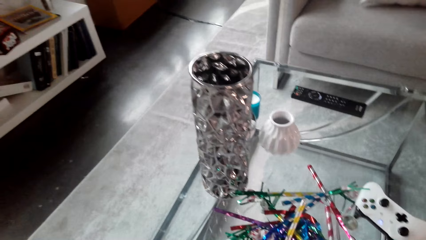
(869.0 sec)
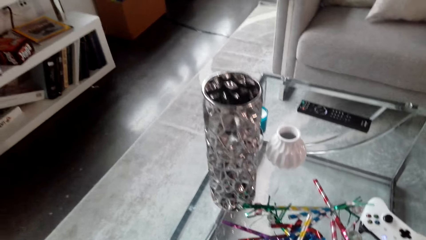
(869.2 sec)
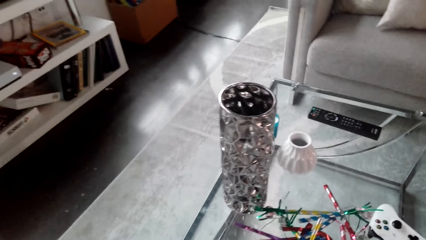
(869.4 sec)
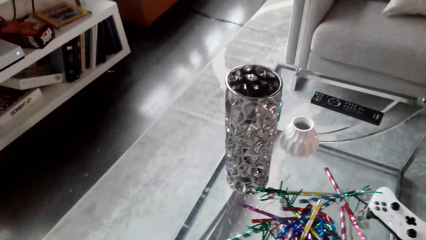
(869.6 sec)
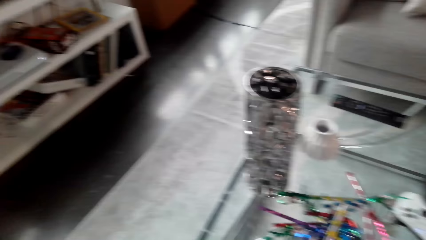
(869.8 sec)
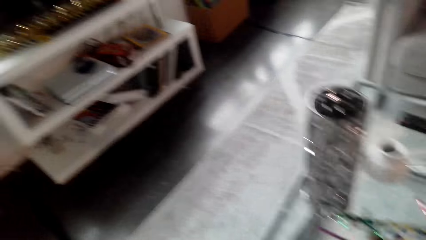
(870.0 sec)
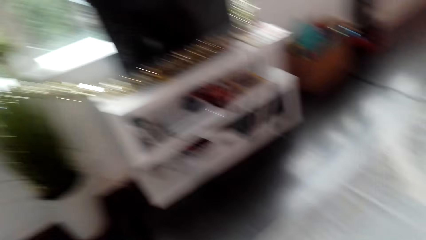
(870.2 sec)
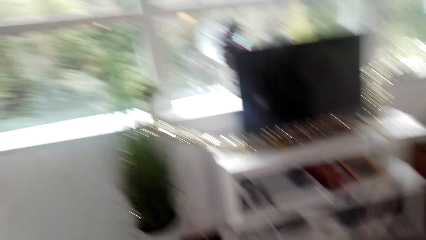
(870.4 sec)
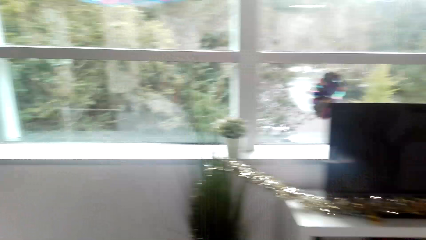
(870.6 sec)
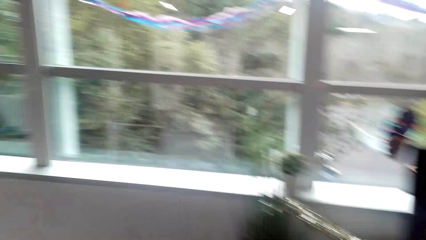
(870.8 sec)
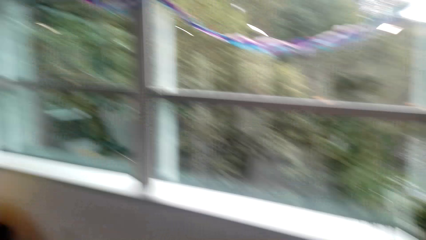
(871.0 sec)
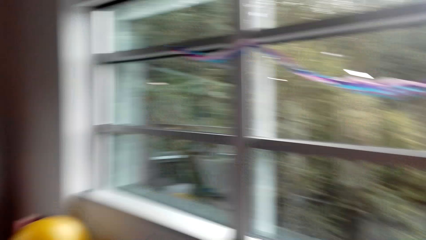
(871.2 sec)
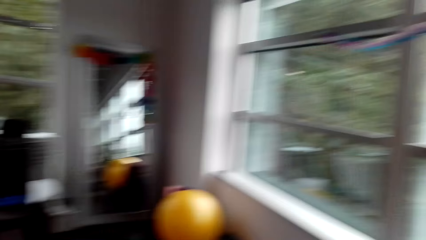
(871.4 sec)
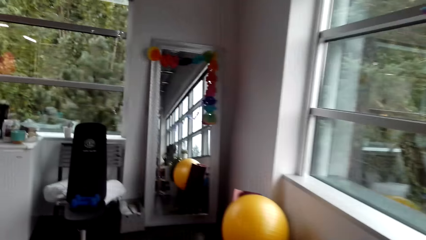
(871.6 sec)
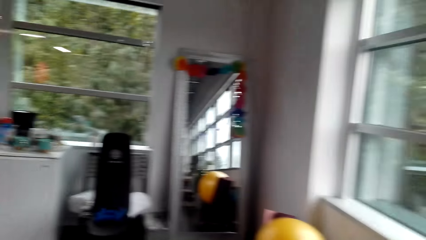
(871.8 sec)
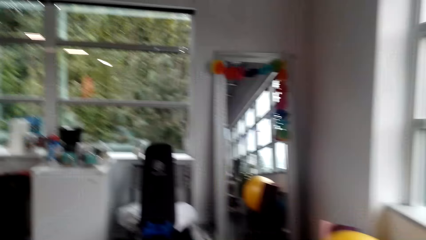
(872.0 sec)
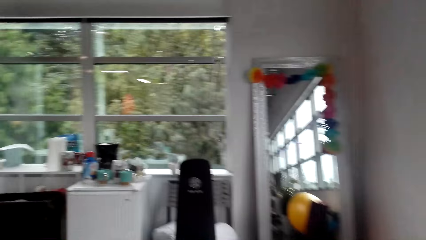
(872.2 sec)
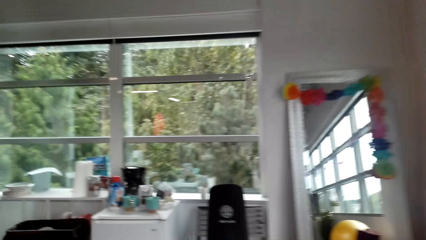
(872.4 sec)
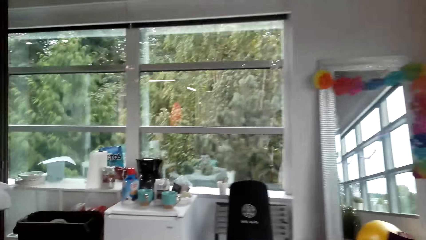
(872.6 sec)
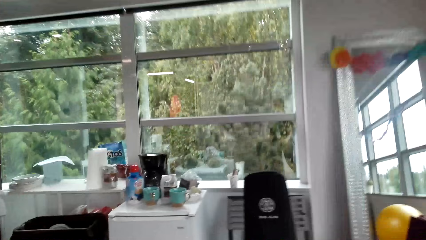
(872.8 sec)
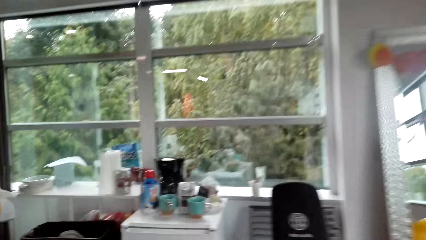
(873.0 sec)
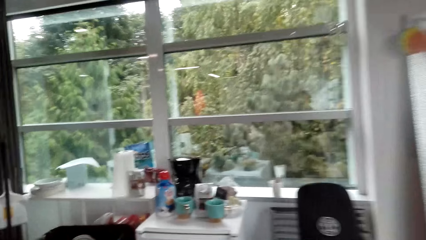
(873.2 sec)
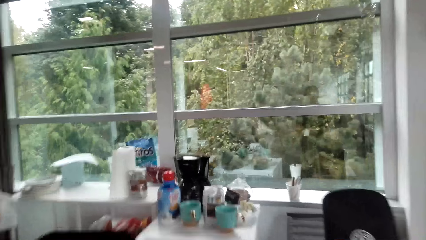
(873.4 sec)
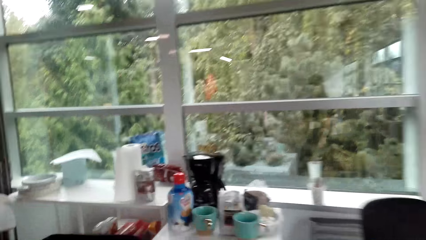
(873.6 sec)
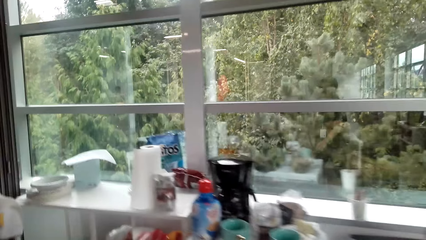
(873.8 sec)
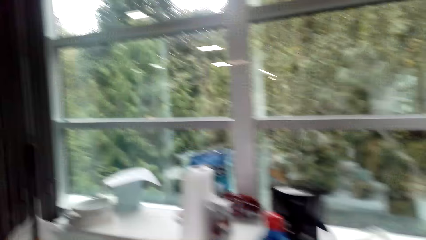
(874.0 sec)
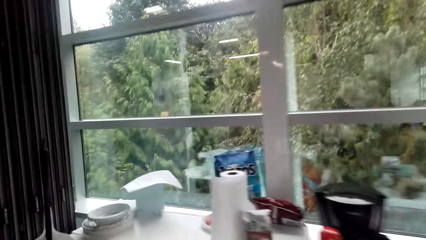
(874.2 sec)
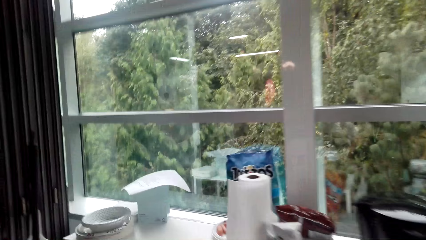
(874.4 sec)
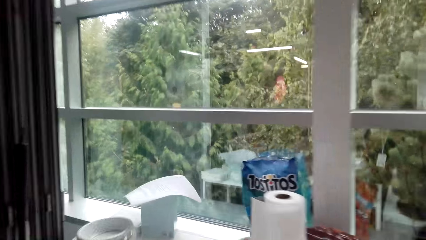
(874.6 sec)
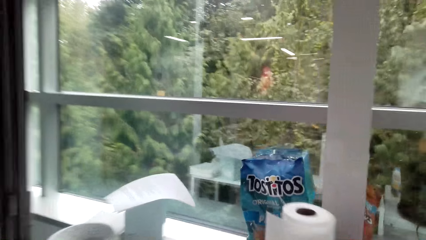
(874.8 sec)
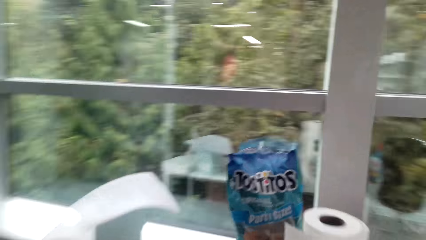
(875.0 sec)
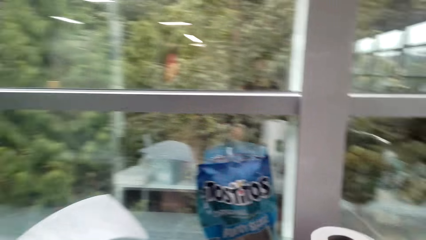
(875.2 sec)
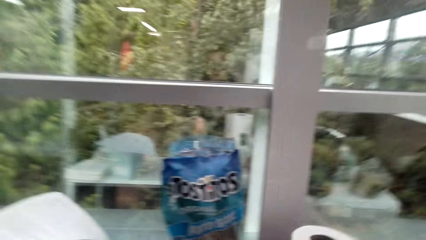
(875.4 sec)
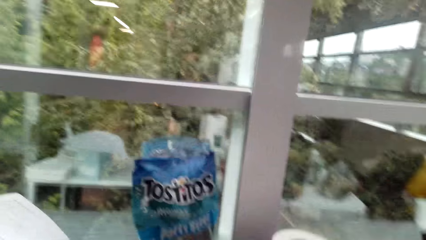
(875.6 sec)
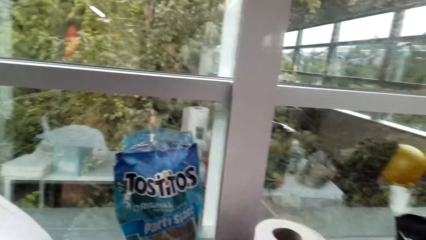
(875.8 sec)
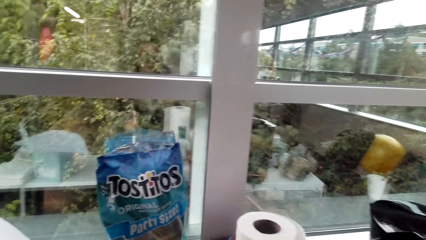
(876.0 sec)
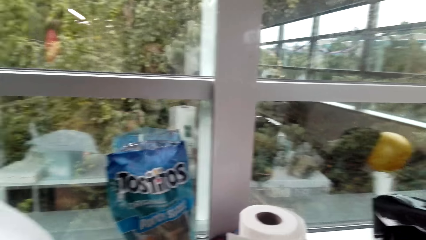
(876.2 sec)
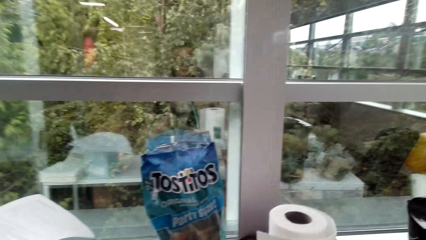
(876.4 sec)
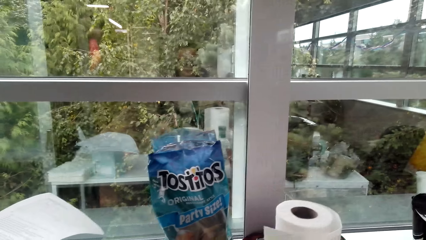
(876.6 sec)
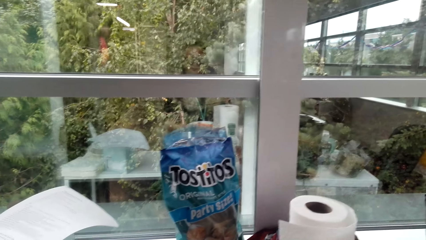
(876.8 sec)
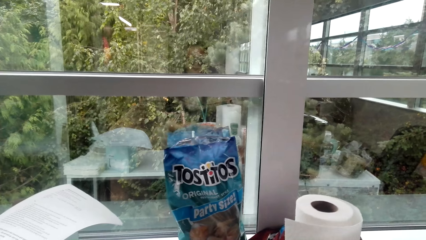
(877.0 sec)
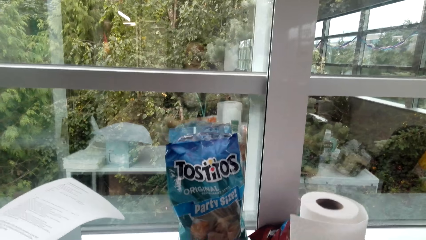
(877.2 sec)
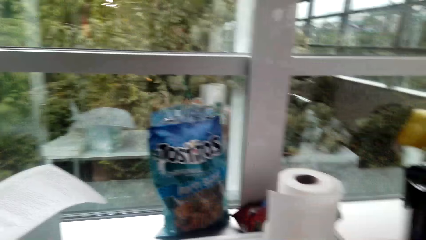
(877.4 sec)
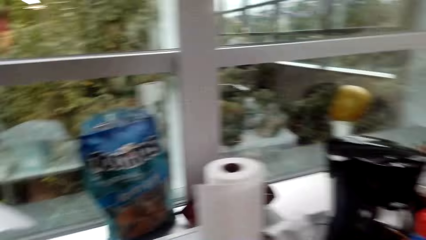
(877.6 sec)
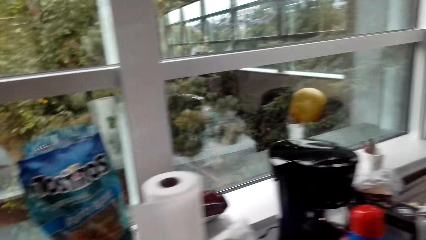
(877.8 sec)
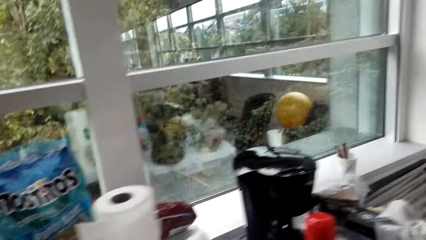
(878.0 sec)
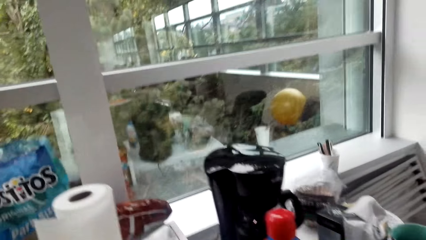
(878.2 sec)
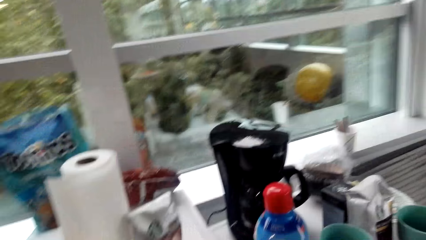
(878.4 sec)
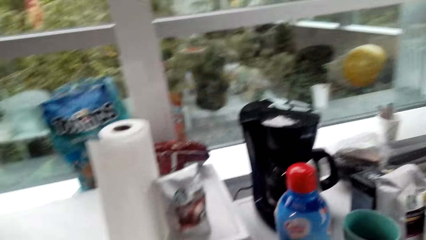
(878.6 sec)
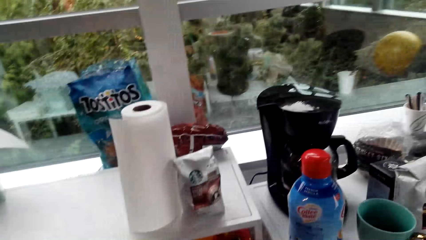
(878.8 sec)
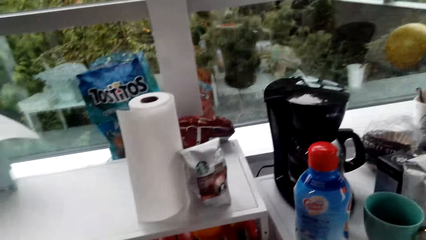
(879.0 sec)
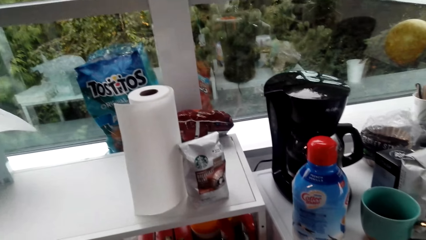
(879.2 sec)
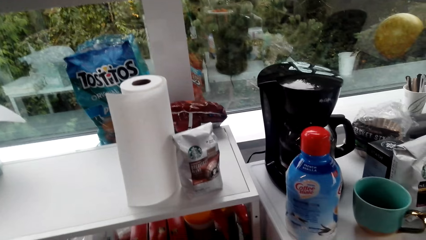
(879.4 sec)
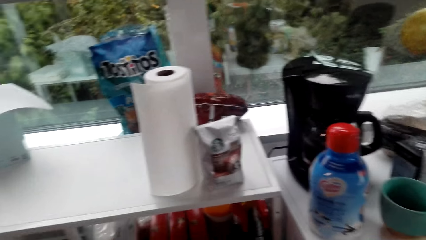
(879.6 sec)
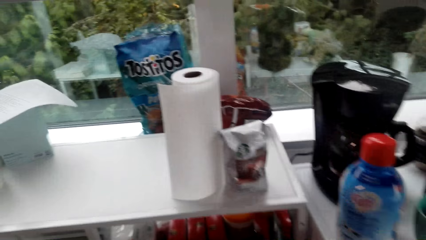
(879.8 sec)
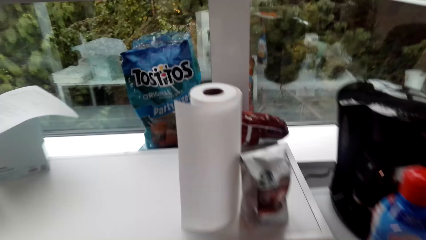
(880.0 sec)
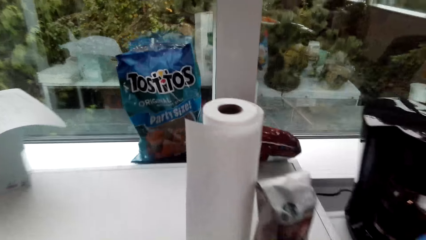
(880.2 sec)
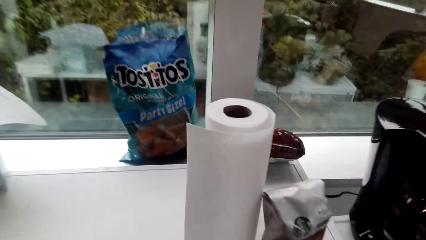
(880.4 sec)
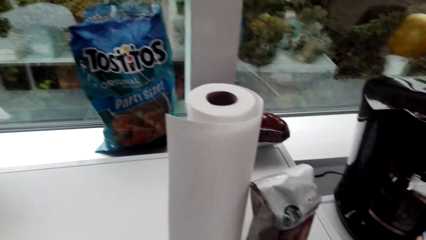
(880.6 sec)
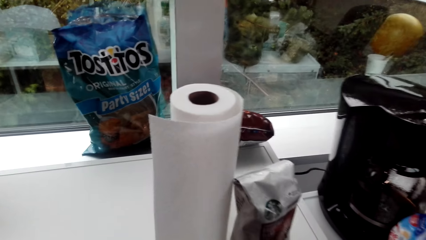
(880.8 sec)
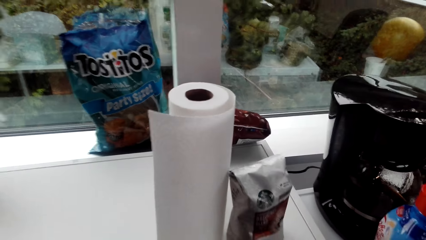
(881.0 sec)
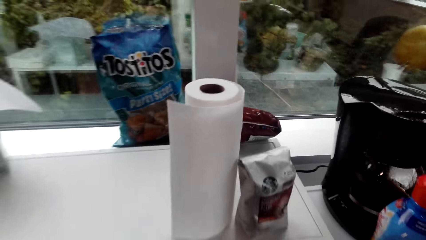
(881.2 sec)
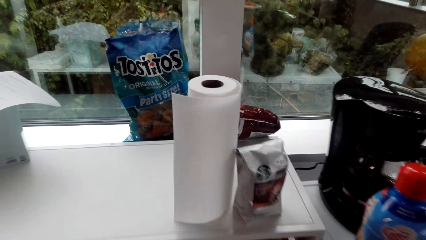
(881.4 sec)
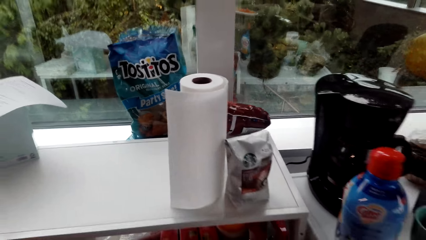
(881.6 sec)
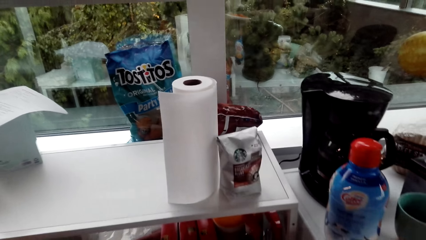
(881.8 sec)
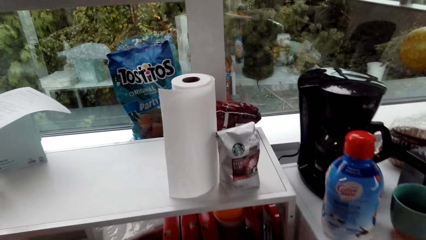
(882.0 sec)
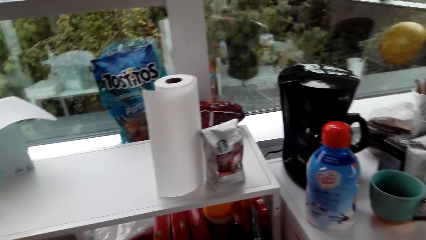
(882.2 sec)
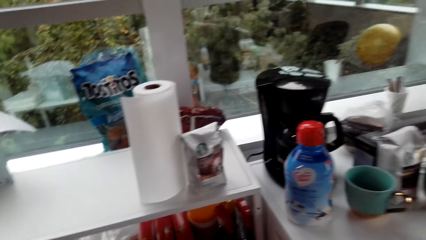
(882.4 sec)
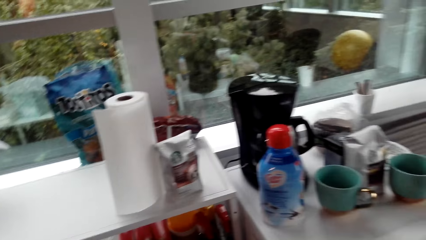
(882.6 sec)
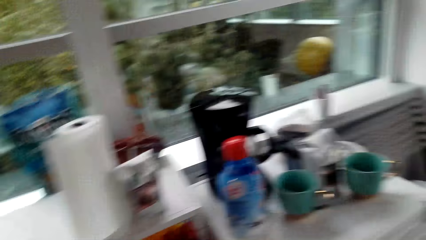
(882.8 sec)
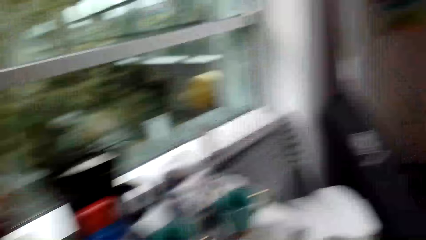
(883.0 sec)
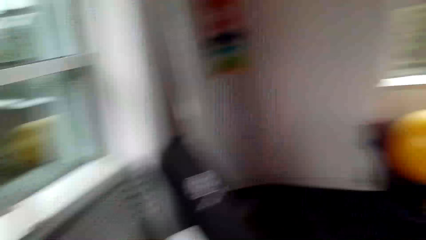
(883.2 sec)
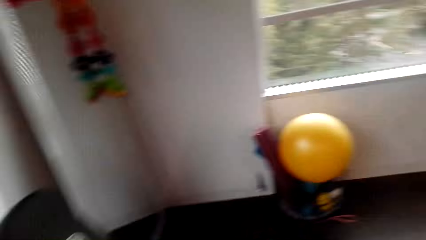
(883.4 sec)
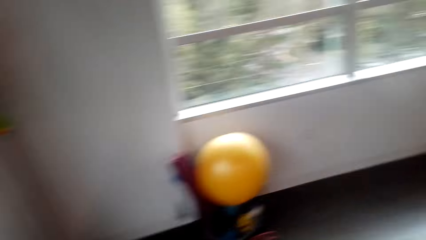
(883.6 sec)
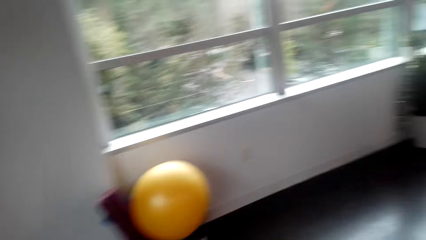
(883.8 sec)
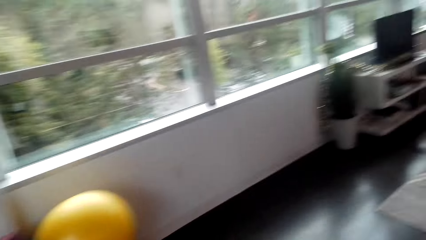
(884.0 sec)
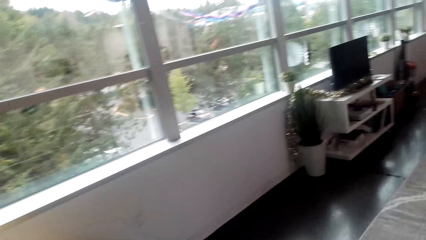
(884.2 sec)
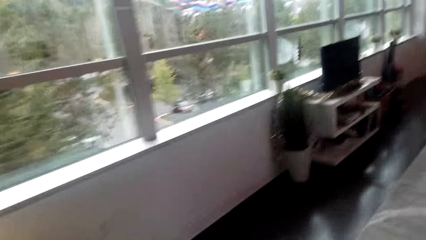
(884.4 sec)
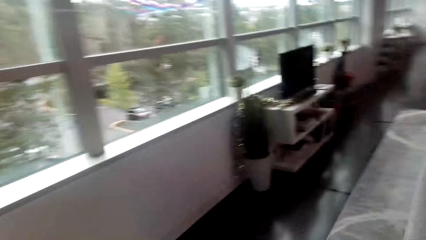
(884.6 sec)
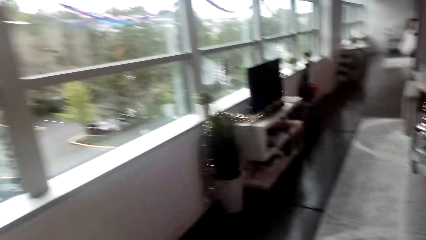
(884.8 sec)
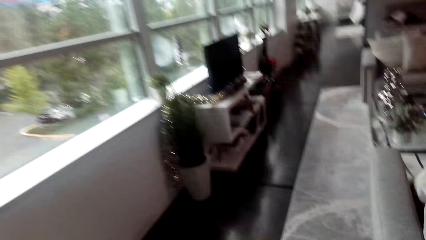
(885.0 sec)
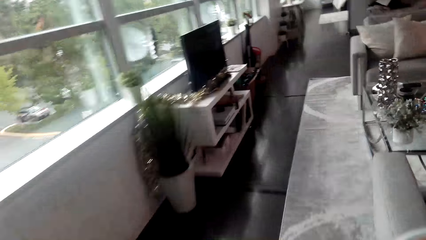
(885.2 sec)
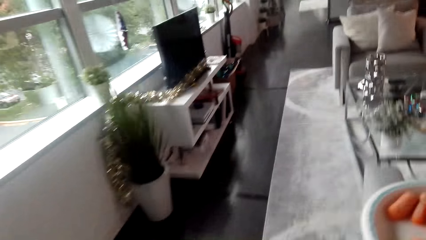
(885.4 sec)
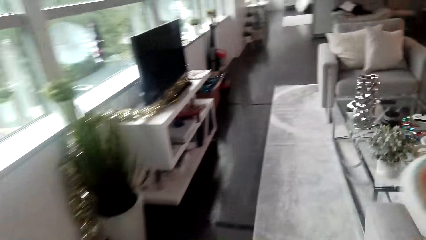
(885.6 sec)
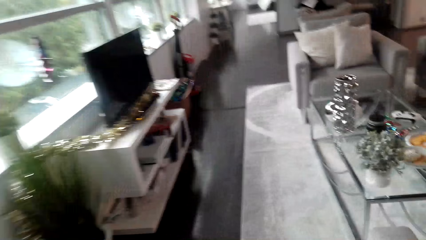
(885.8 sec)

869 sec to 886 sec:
The camera wearer walks towards the kitchen.
